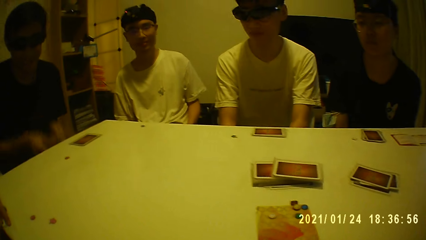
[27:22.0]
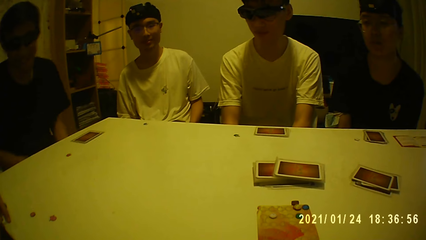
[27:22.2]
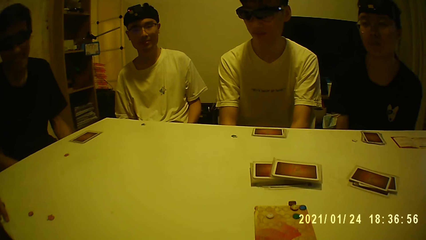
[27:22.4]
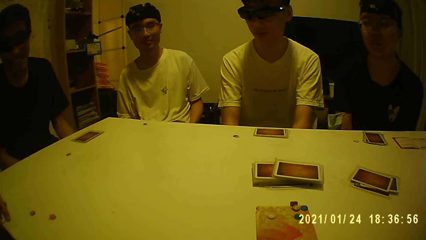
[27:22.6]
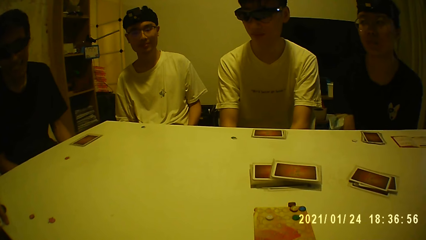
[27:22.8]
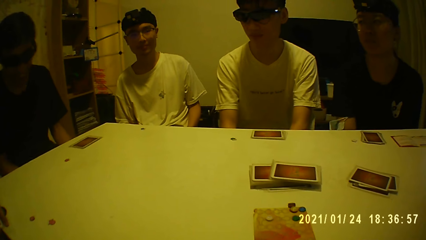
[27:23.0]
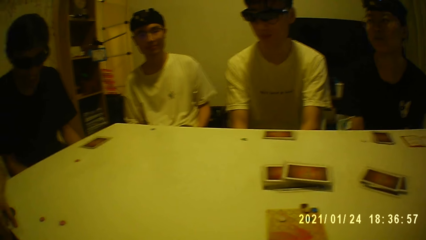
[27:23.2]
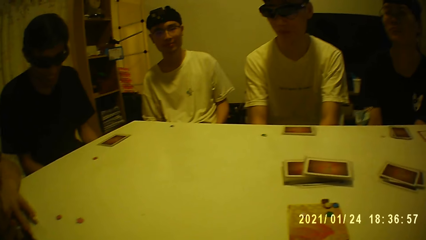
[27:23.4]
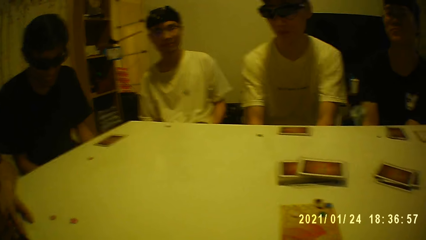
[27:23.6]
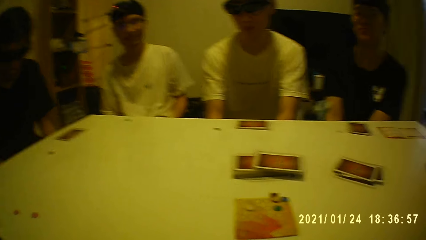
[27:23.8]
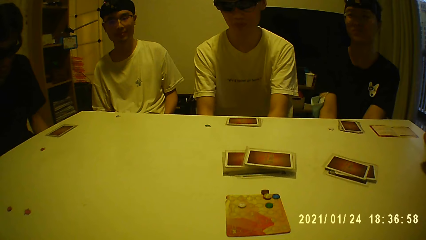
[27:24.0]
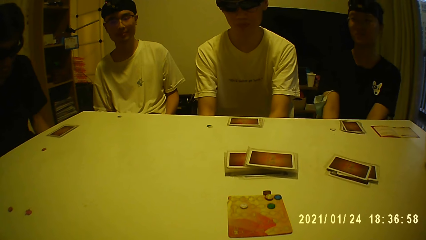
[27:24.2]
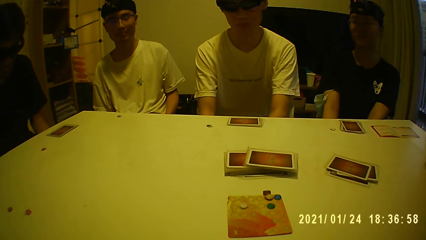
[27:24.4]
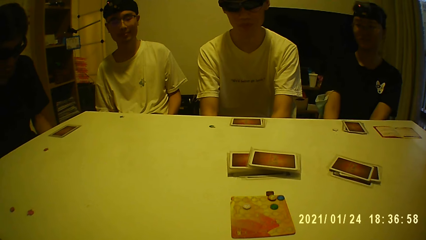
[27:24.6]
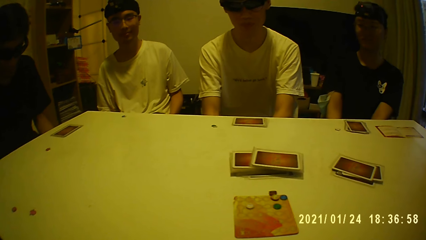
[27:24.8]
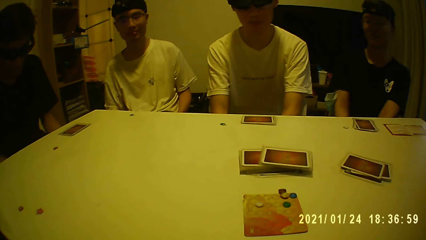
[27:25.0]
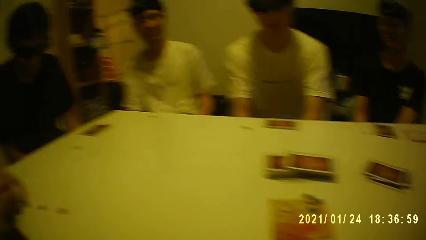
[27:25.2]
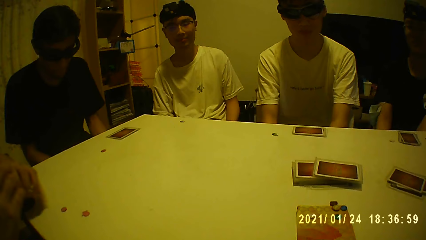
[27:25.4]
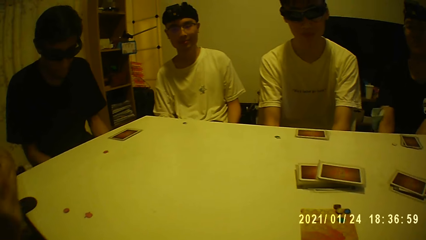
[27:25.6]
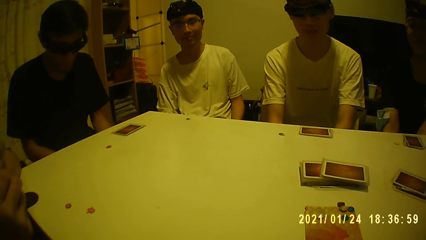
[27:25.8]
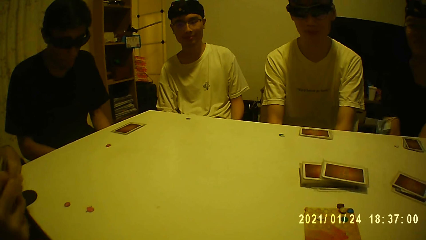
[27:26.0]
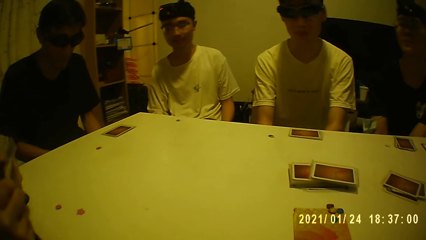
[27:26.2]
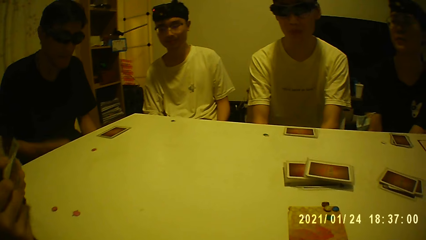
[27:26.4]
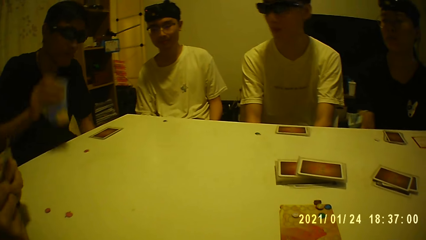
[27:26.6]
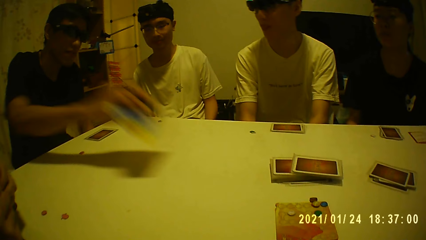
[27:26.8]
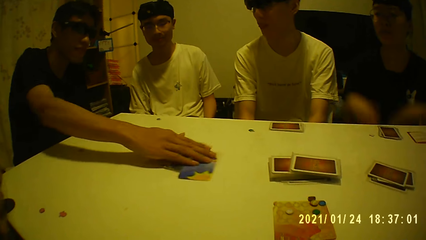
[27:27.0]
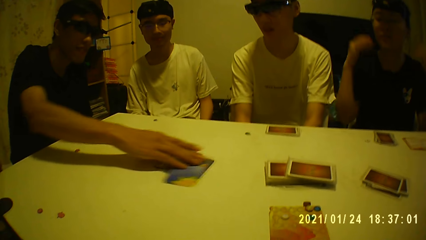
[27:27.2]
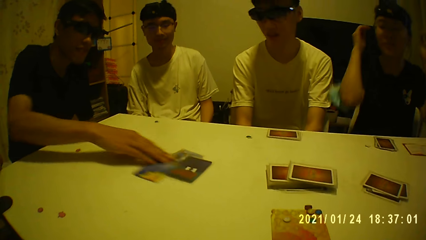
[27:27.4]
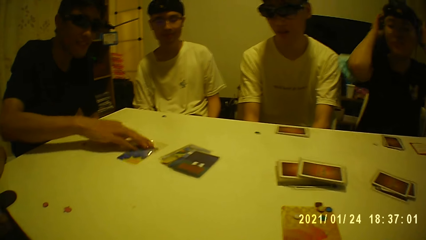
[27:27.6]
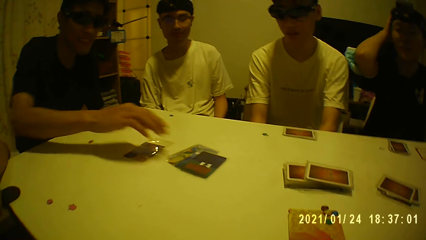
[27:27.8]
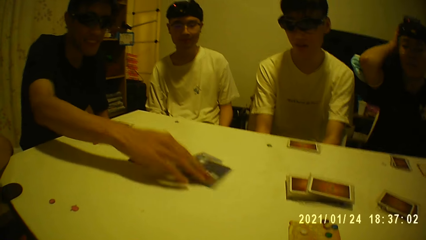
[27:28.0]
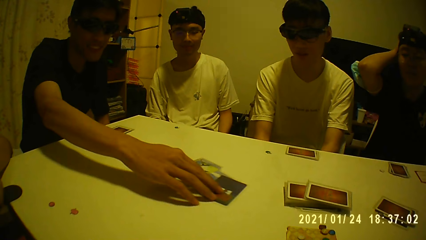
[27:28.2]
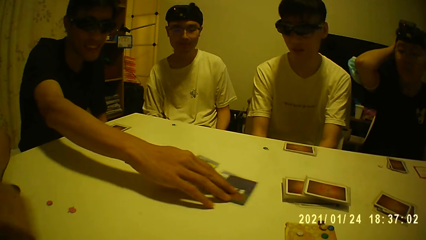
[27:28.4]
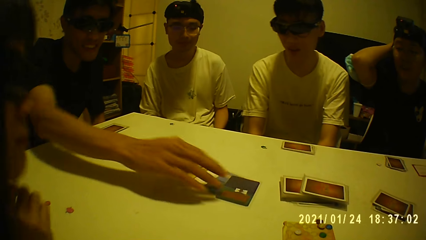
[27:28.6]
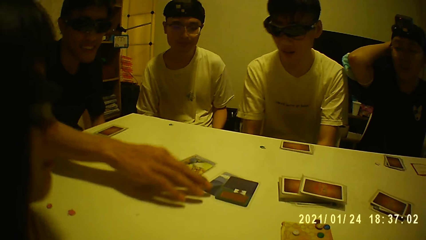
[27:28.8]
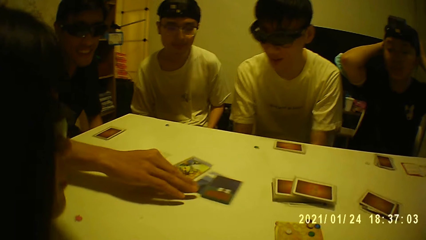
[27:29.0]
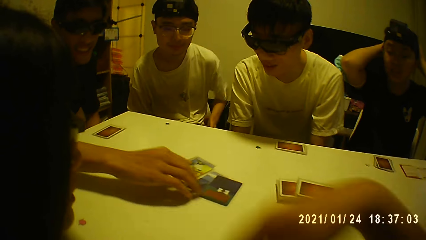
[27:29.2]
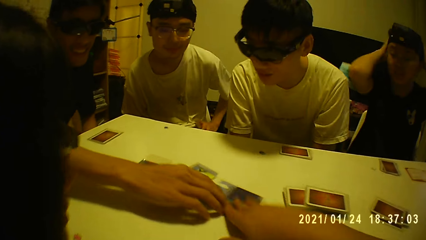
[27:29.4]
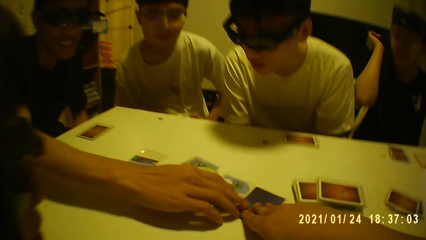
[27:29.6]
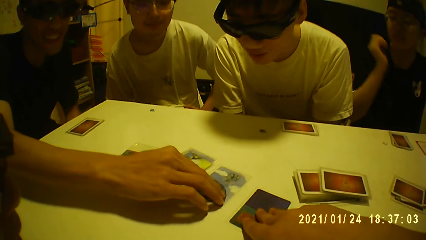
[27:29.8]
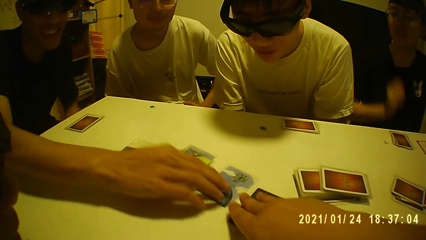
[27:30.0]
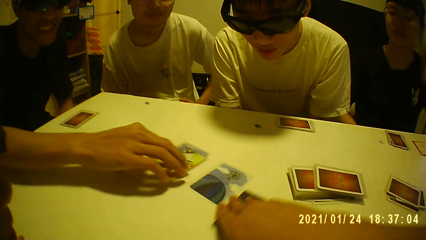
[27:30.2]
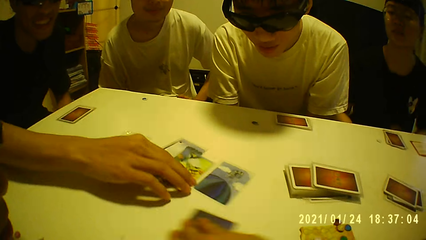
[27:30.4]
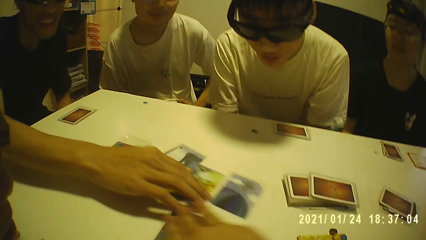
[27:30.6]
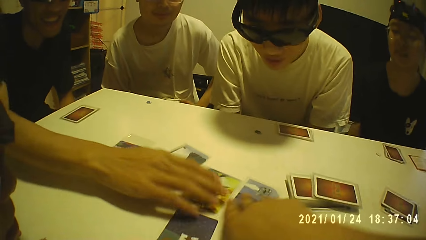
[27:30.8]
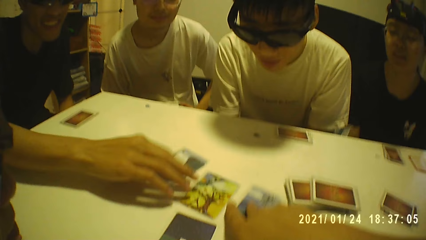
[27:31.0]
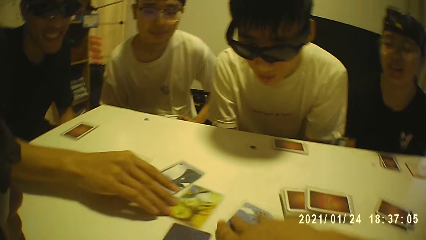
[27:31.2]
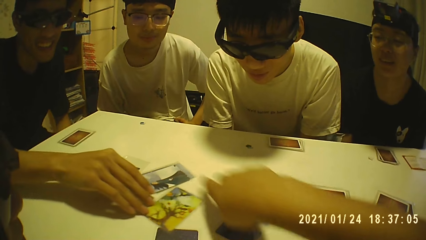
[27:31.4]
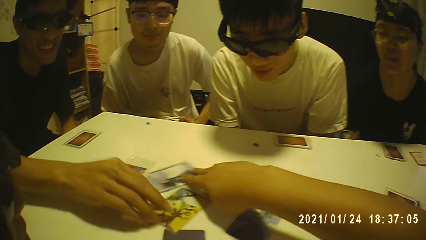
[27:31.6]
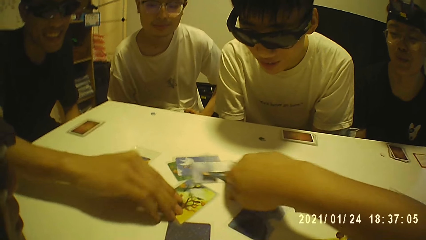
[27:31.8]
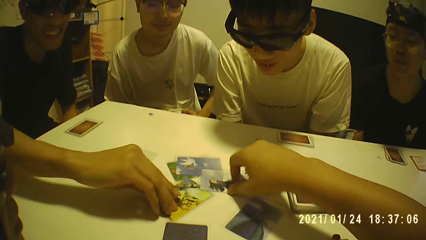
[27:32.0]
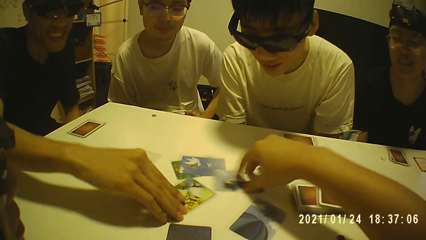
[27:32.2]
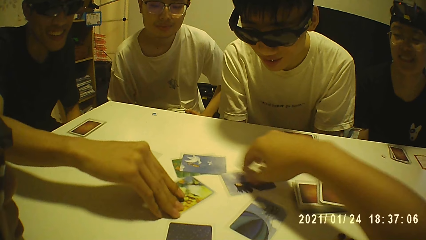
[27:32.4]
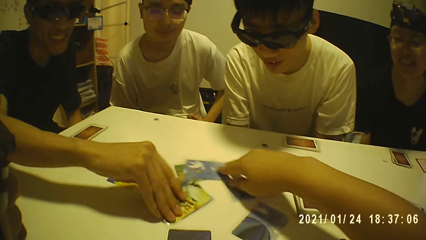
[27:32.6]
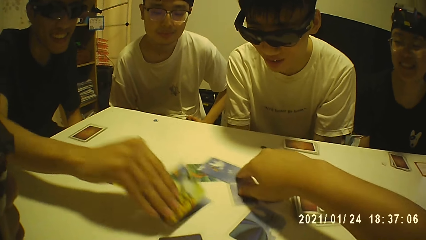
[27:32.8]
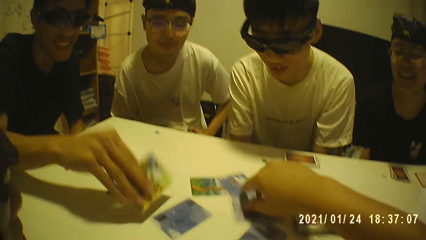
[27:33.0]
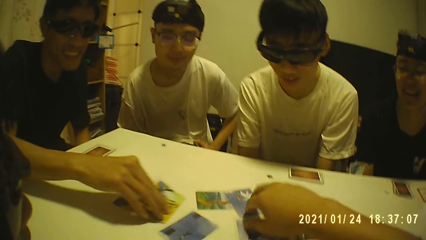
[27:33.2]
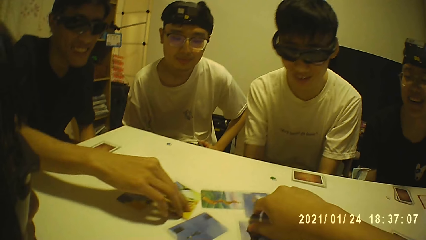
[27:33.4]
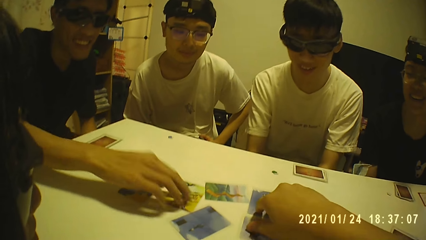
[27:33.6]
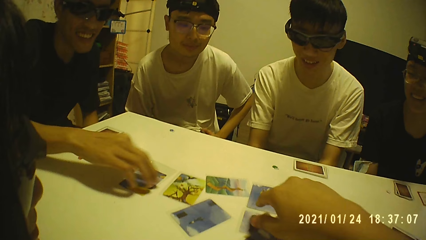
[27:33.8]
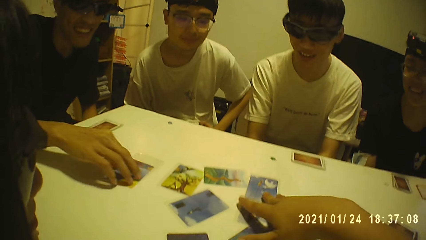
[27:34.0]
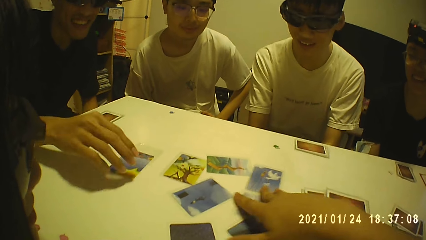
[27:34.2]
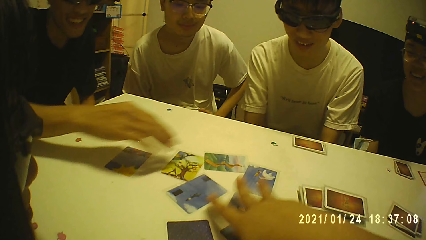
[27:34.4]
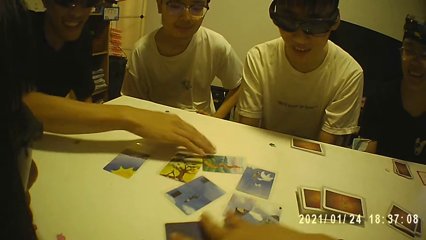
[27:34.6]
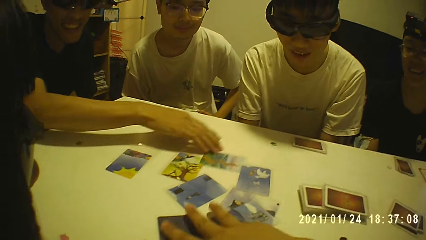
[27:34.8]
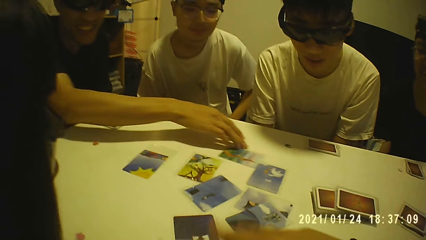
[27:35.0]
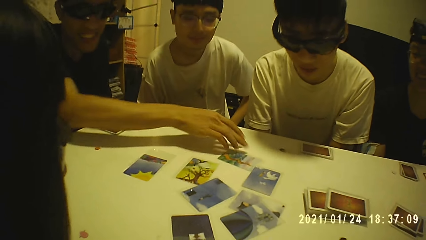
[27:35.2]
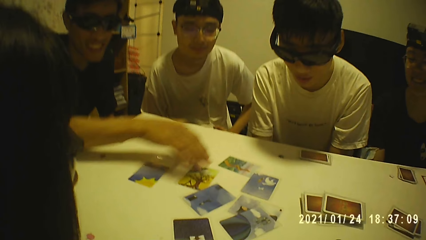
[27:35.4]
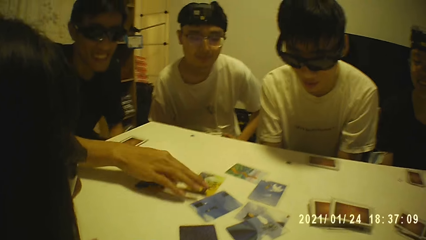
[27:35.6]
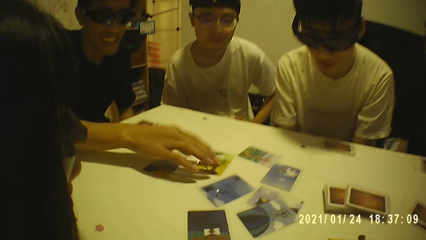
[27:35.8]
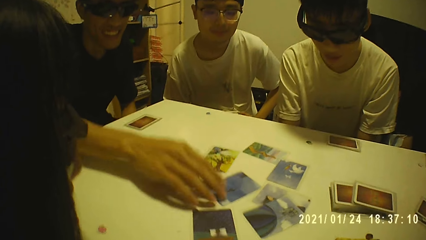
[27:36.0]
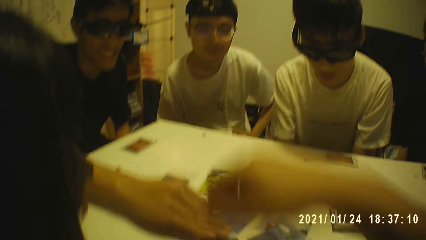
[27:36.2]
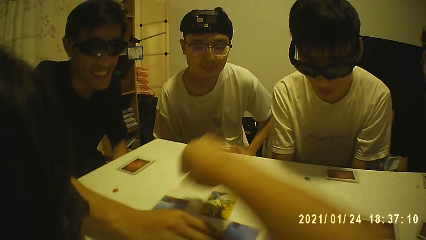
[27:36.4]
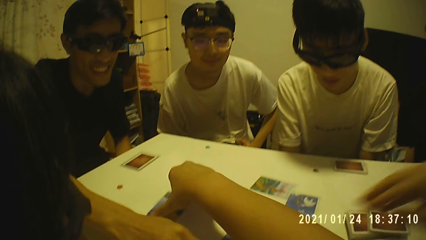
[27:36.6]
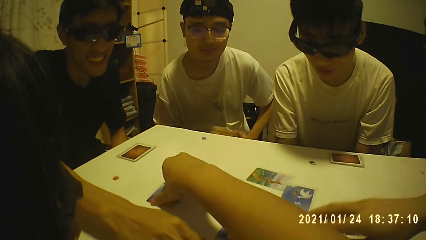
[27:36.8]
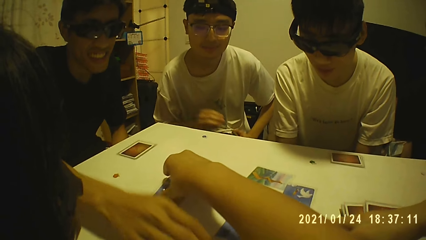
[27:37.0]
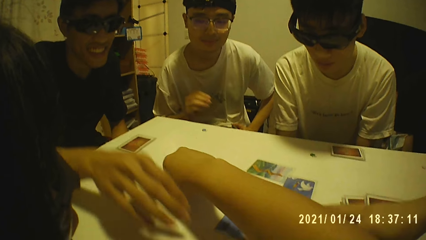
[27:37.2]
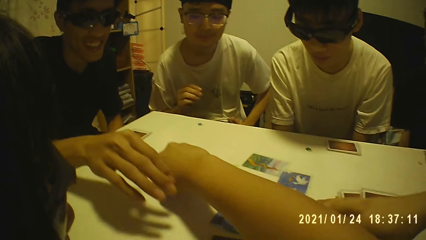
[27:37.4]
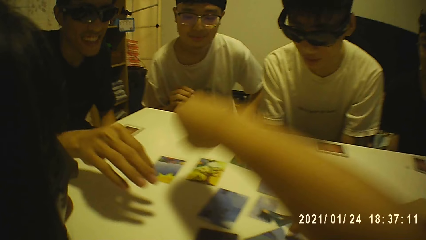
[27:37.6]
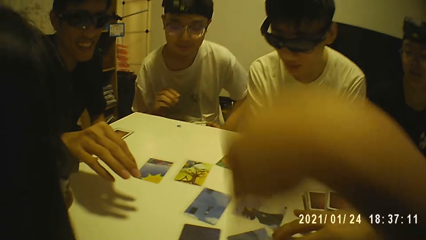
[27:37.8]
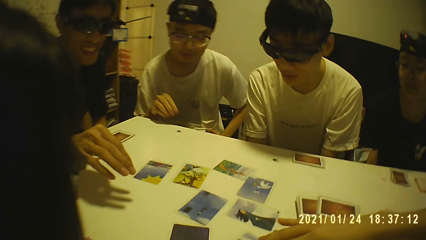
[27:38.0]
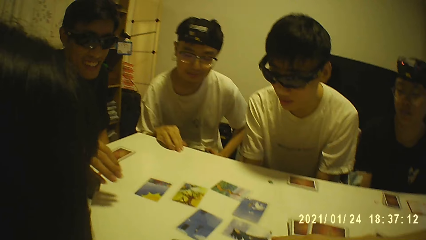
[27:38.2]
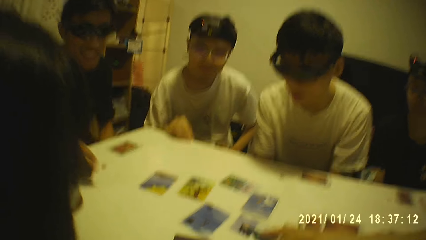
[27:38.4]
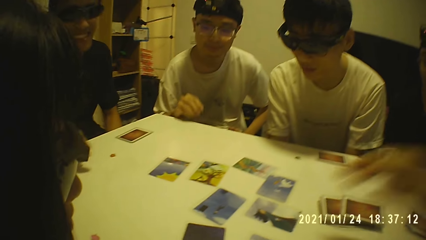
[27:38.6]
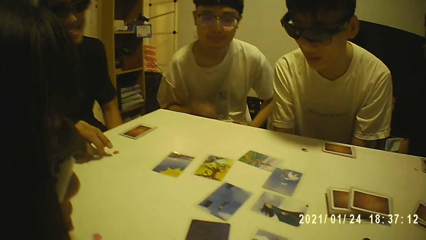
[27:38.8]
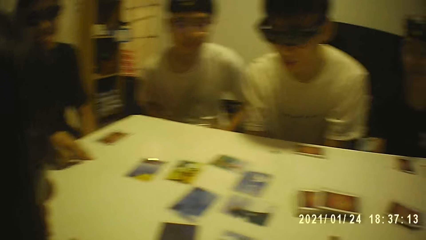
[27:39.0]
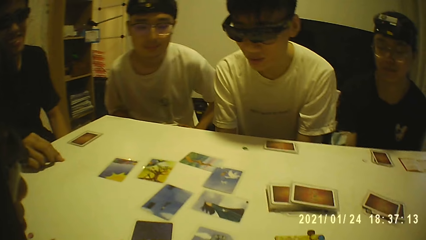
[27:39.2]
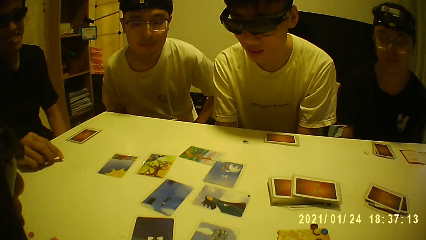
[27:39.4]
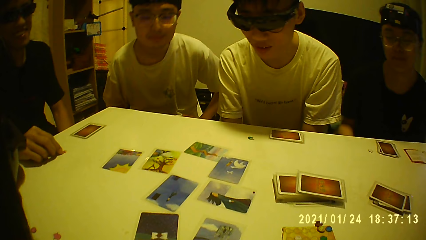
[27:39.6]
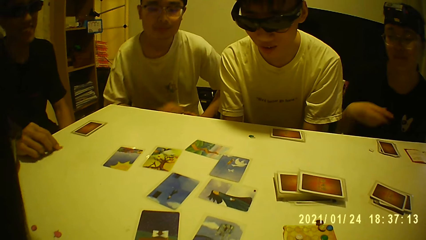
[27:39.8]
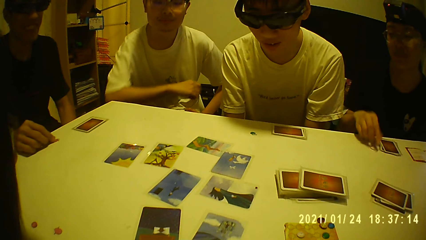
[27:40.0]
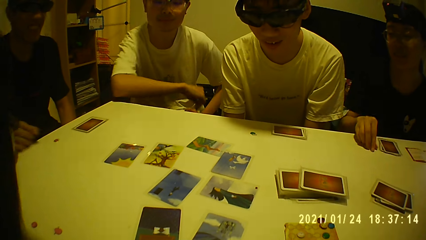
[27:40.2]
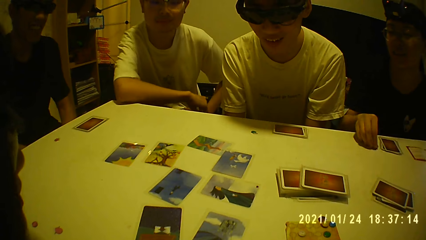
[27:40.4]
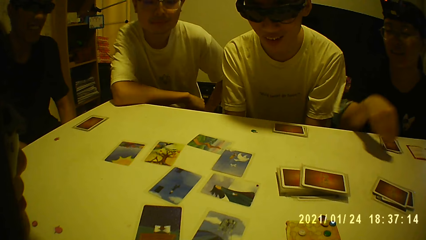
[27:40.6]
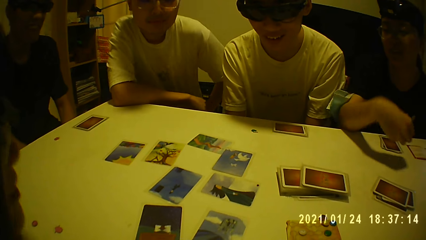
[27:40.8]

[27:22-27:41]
The camera wearer moves a card on the table with his right hand. He arranges the cards. He moves the card on the table with his right hand repeatedly. He moves the cards on the table with his right hand. He moves the card on the table with his right hand. He picks up a tile from the card with his left hand. He looks around.
